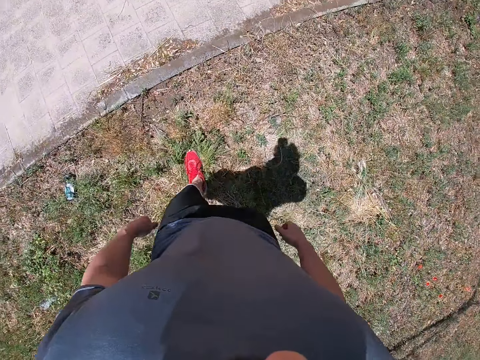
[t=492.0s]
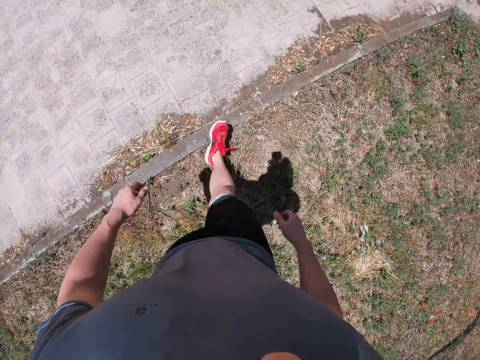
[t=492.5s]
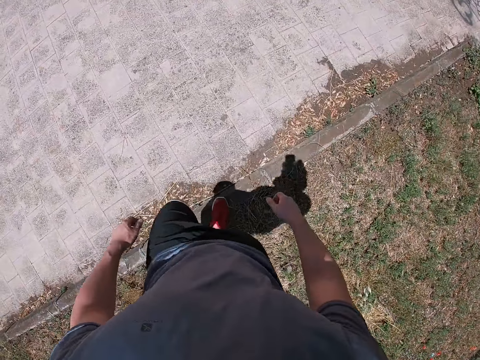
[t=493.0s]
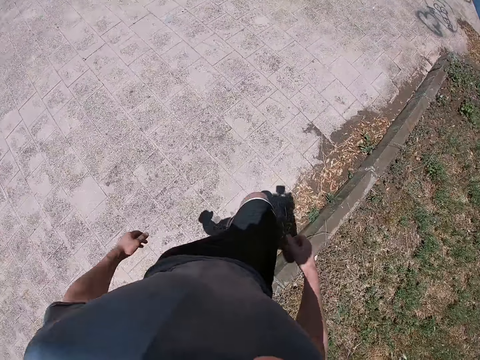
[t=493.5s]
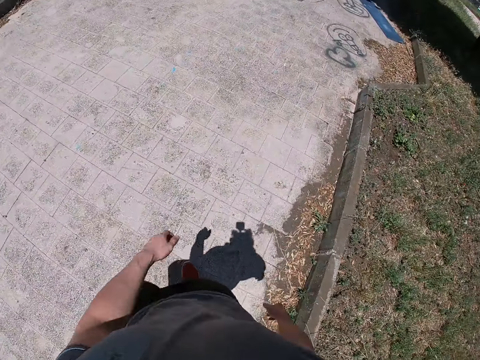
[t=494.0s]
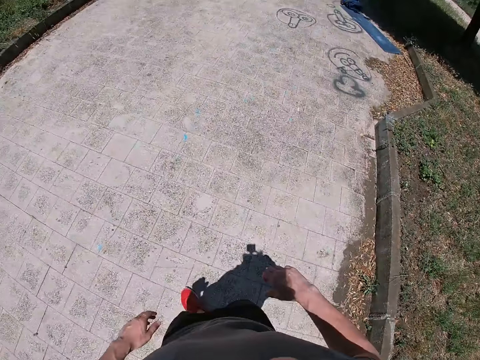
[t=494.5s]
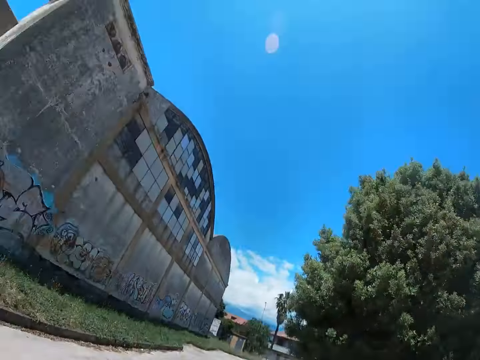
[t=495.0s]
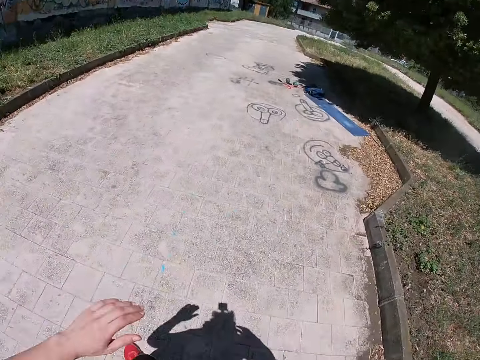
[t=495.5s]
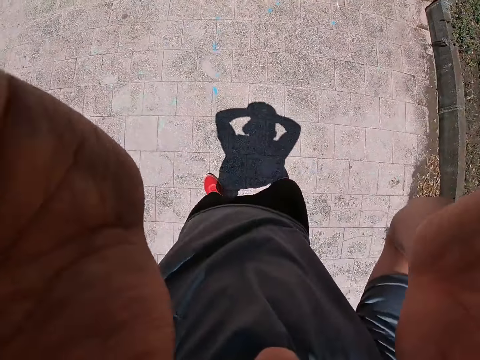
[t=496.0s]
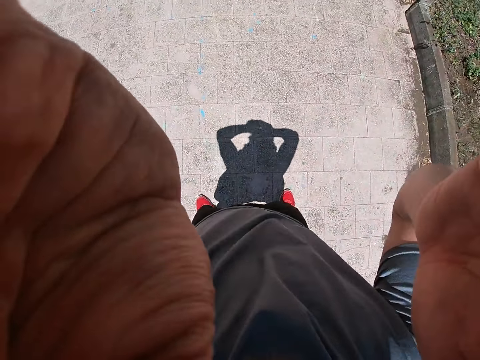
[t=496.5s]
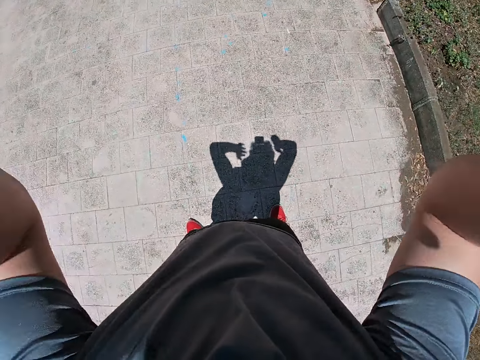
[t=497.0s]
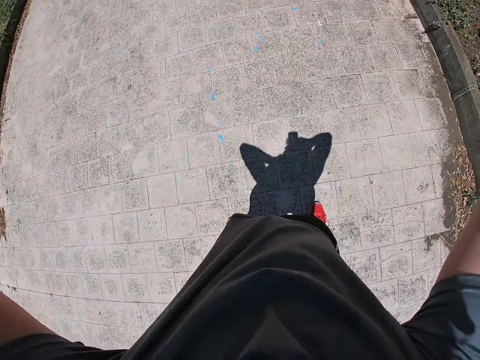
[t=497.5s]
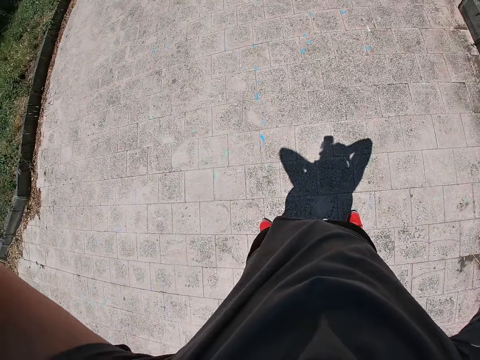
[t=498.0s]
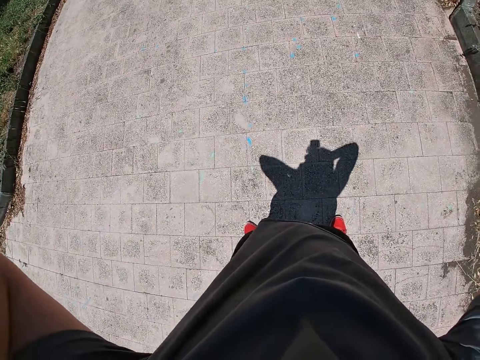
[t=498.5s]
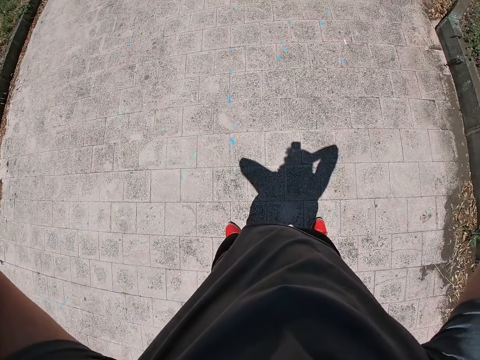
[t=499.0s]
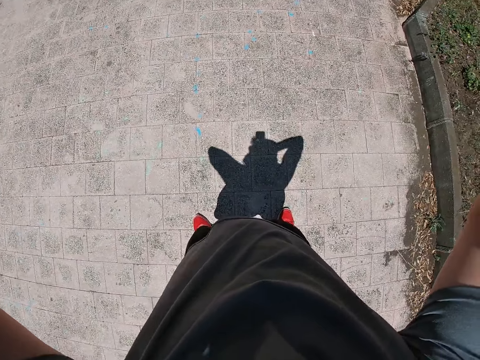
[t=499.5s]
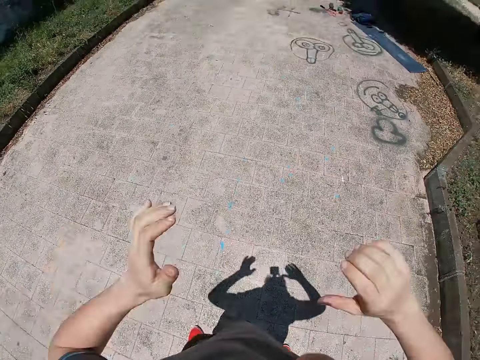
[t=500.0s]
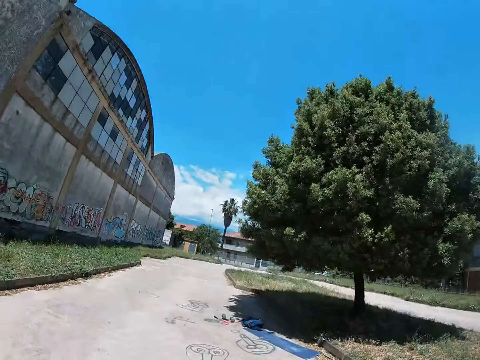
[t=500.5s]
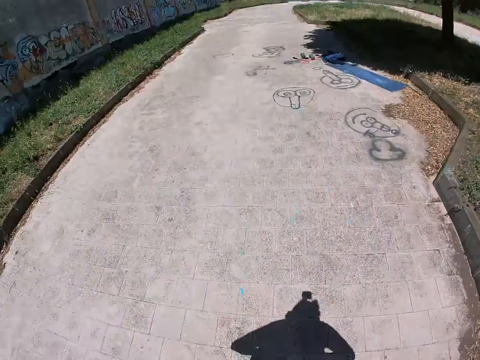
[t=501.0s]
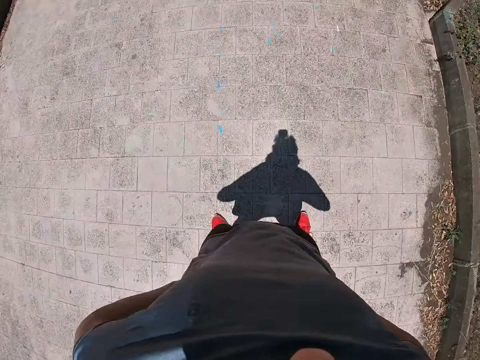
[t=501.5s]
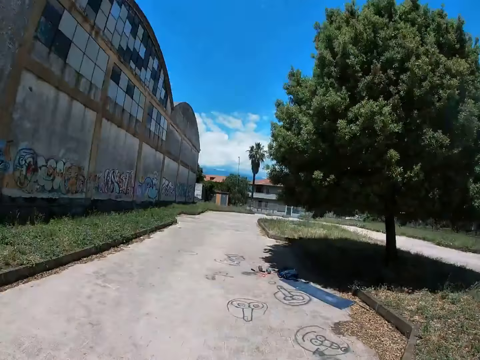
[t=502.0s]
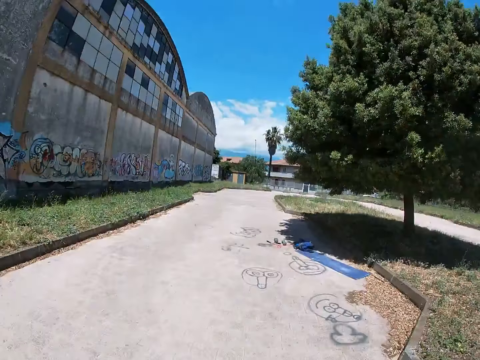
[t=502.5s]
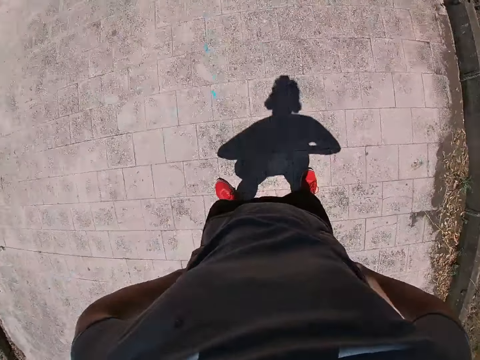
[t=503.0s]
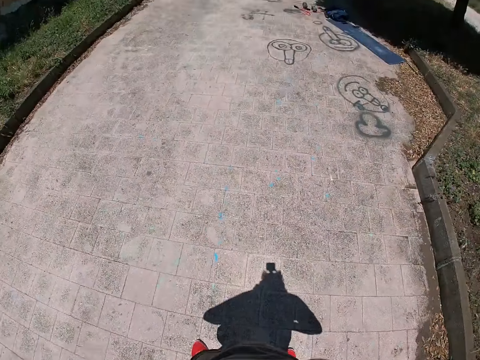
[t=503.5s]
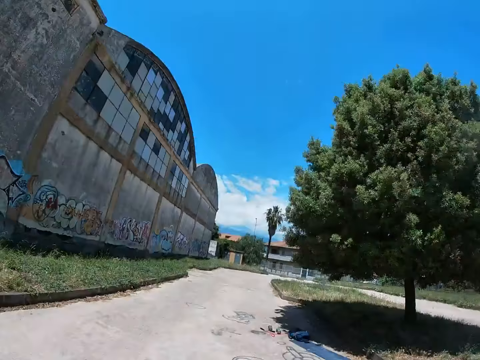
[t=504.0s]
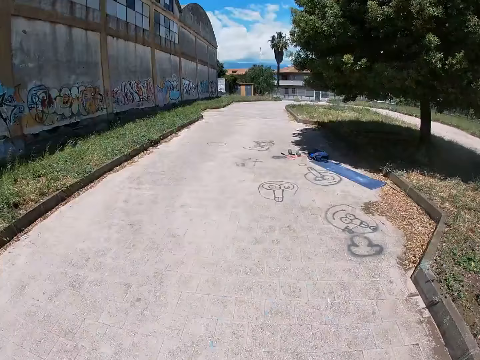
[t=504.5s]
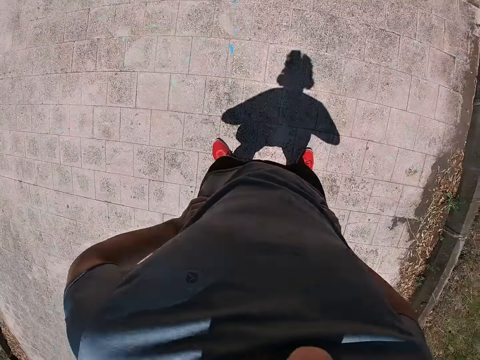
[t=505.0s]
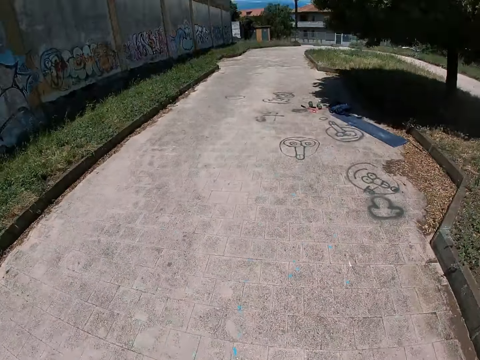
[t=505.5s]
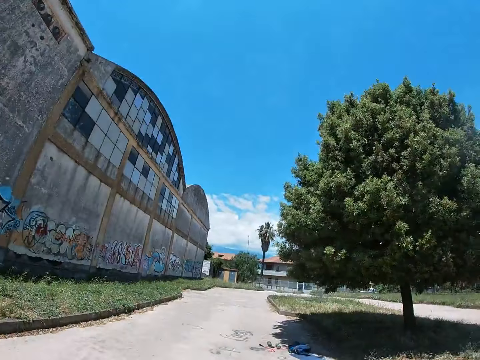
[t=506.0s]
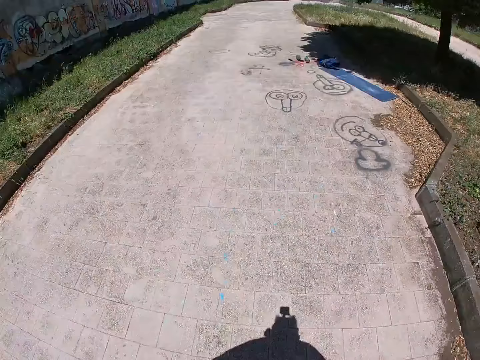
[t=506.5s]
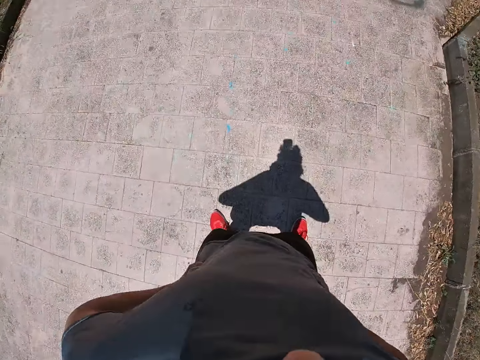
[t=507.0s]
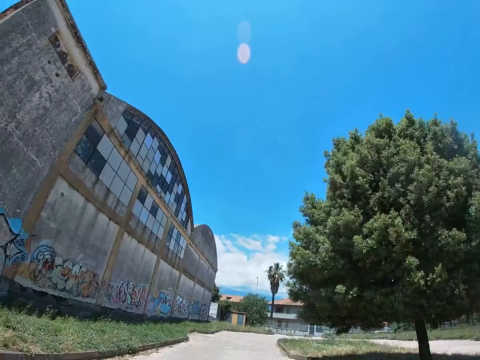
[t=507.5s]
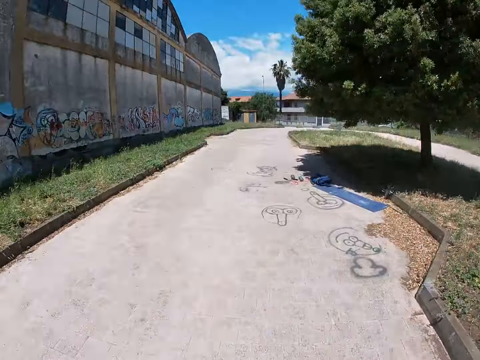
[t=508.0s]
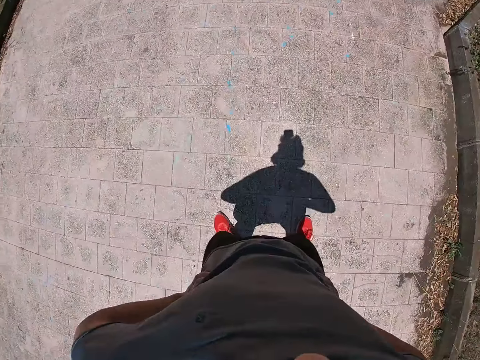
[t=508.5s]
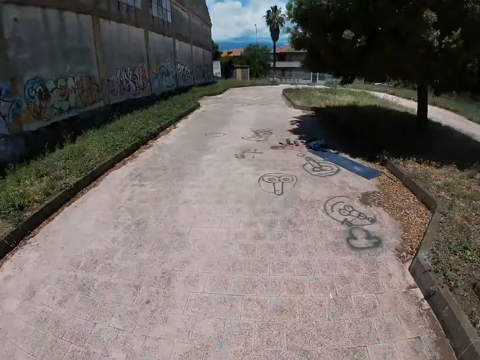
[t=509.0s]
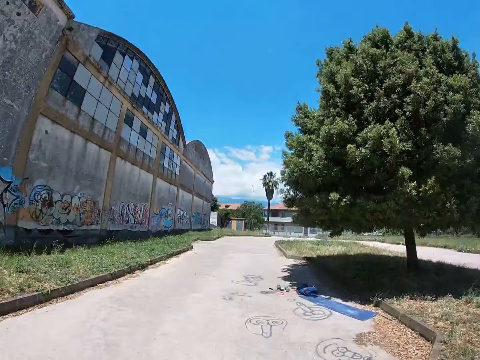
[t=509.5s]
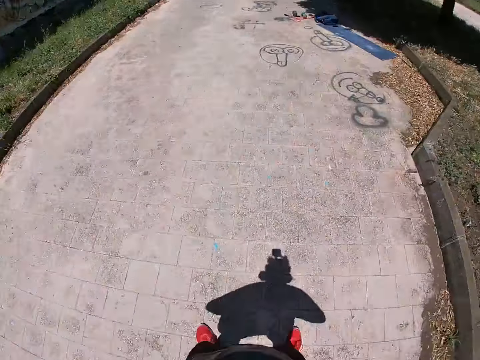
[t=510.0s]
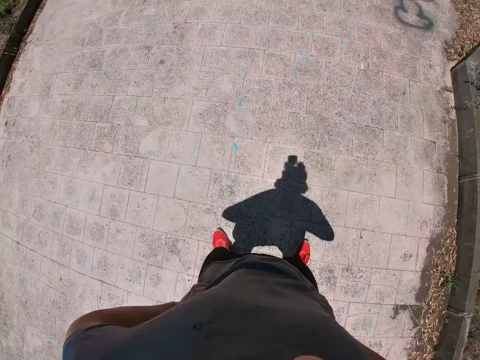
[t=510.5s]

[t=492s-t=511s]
The camera wearer walks on the pavement. He walks around the yard. He adjusts the camera with both hands. He moves his head up and down. He nods his head.

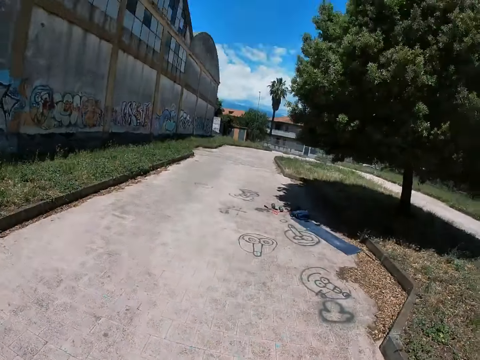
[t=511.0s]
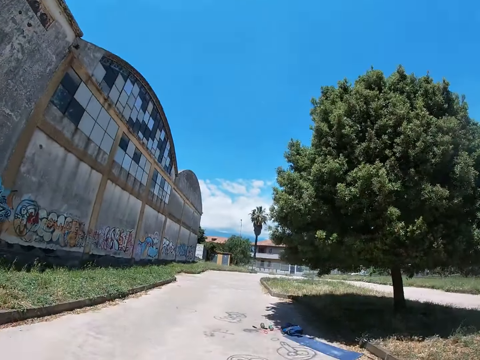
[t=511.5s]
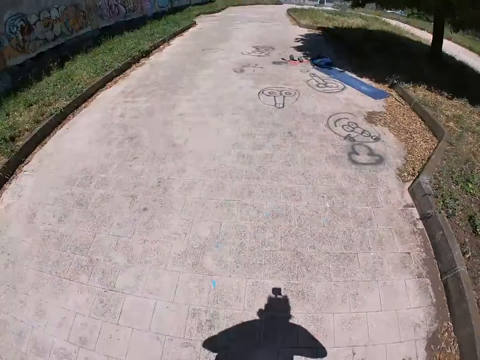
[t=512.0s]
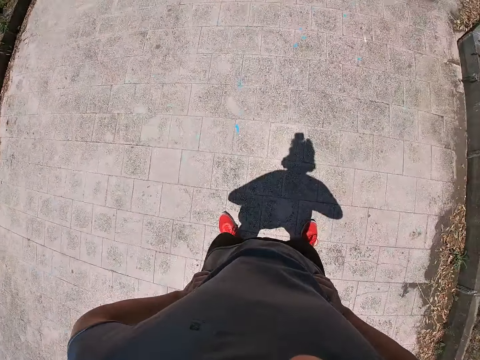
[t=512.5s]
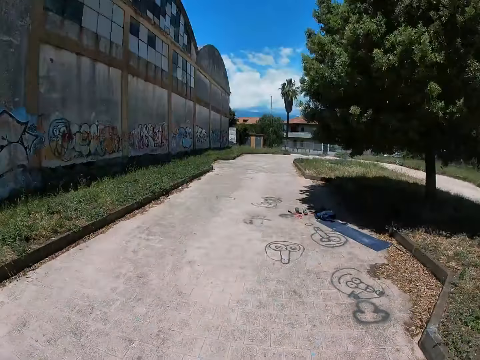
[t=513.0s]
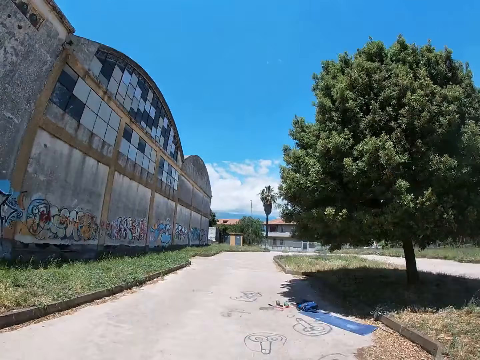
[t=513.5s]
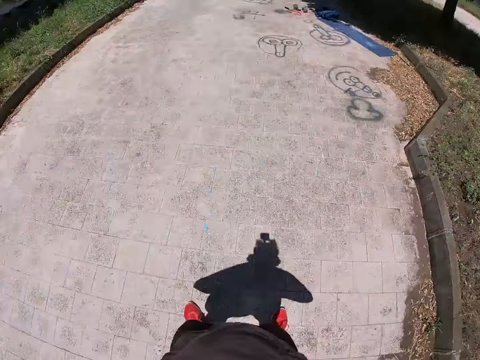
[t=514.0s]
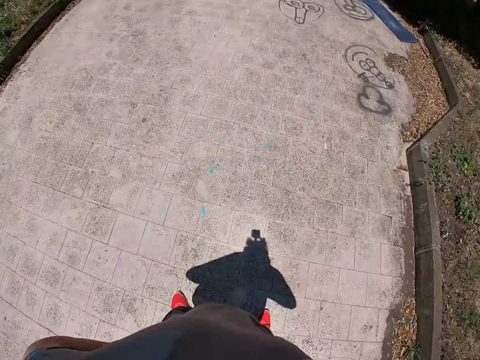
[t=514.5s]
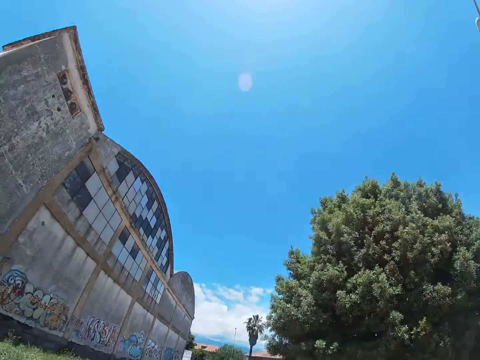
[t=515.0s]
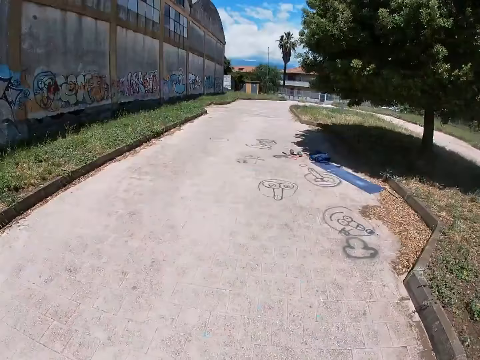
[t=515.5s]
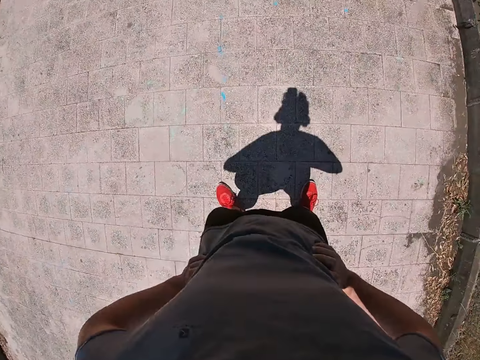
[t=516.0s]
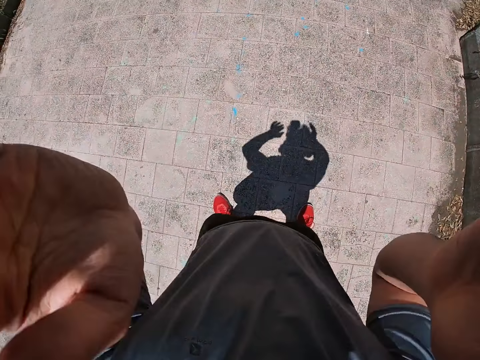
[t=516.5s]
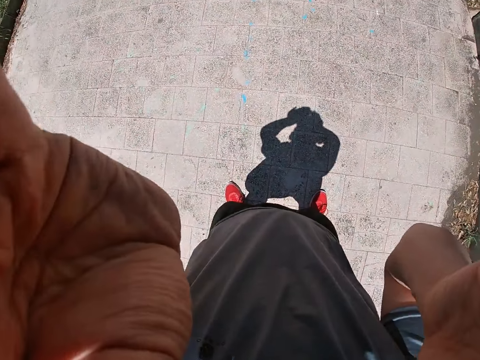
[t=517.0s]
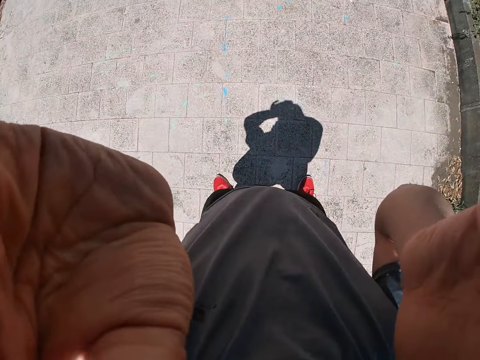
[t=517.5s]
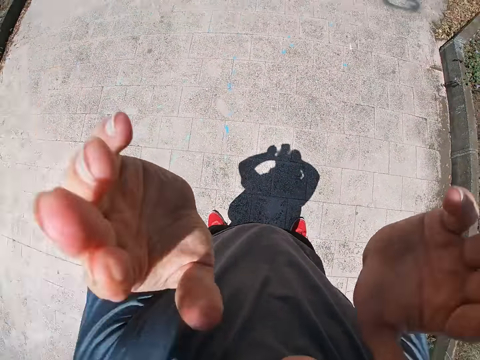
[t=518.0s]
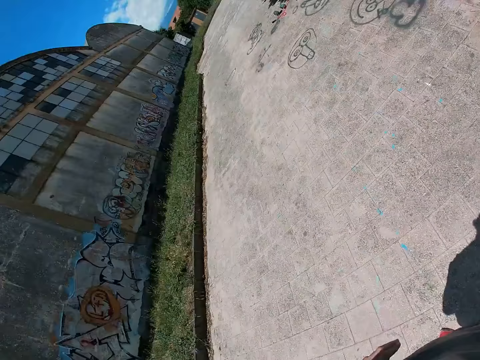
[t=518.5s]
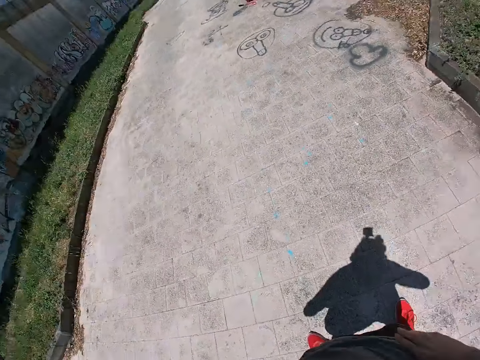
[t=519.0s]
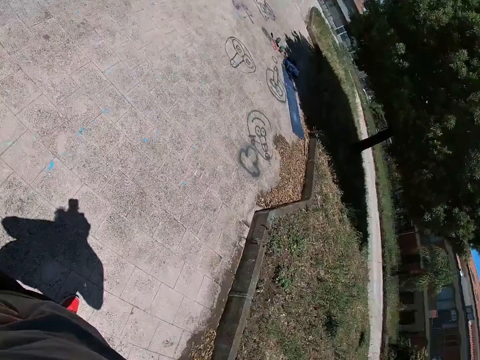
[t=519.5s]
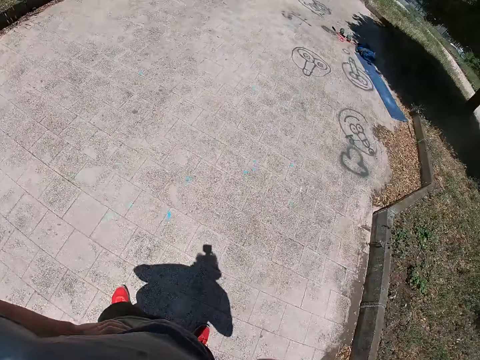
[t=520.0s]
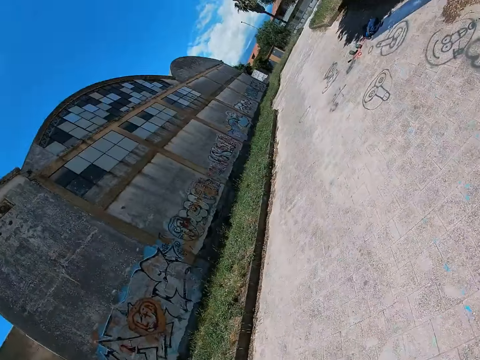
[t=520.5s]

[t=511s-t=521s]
The camera wearer adjusts the camera with both hands. He moves his head sideways.
